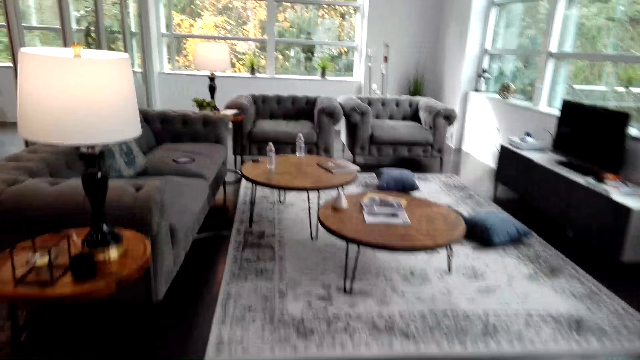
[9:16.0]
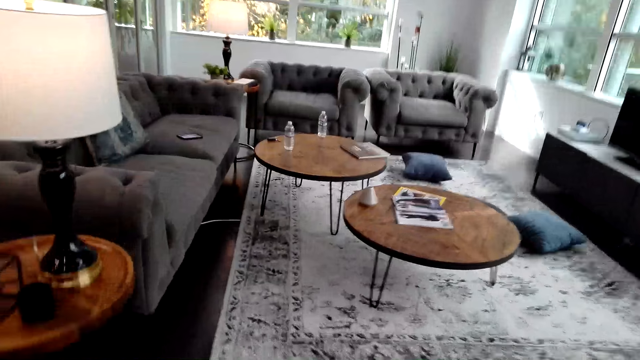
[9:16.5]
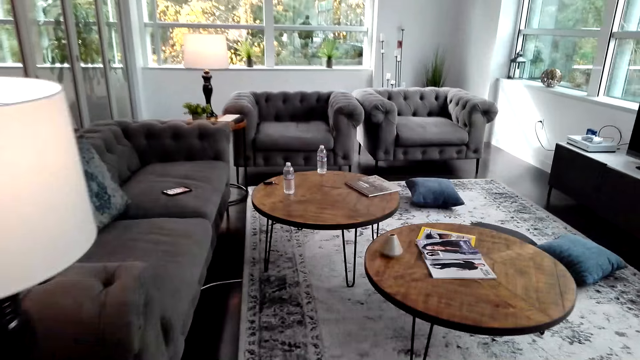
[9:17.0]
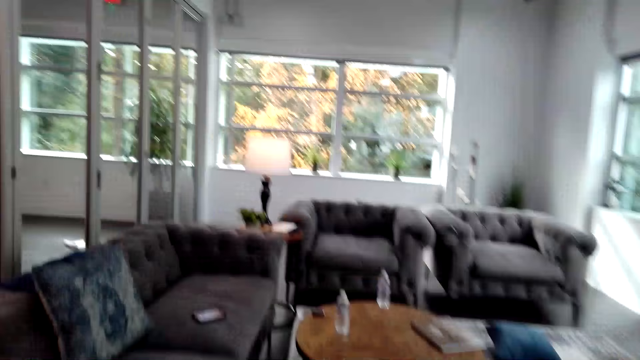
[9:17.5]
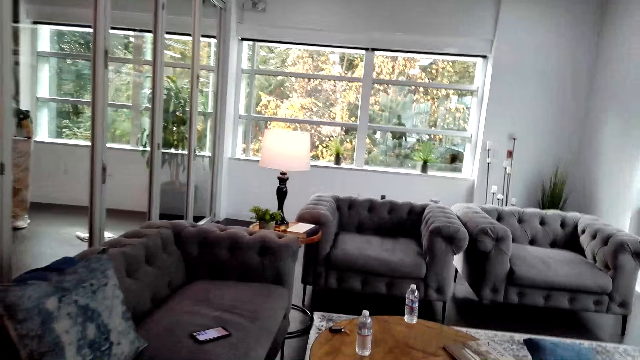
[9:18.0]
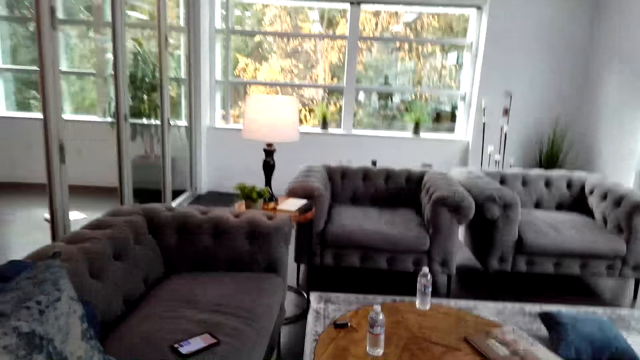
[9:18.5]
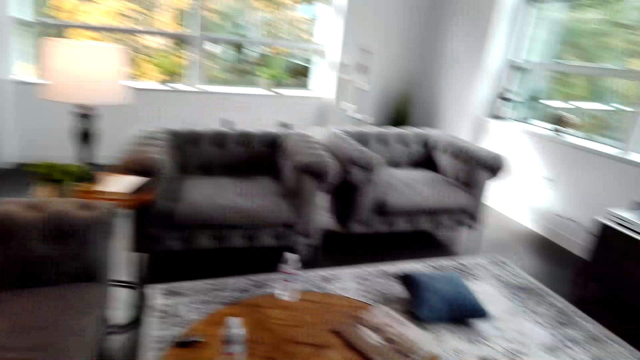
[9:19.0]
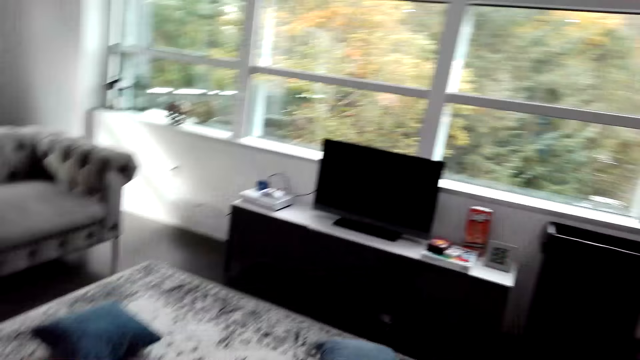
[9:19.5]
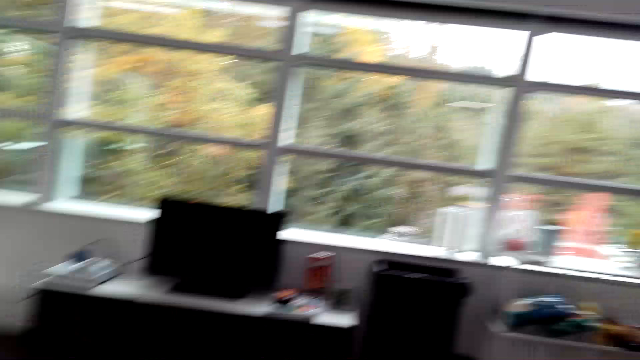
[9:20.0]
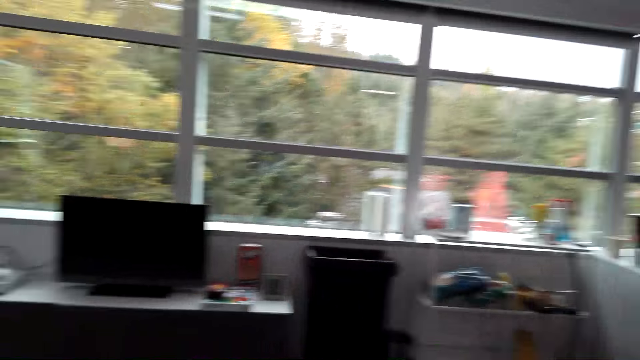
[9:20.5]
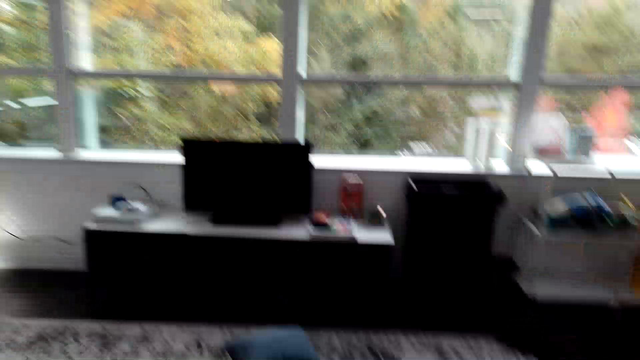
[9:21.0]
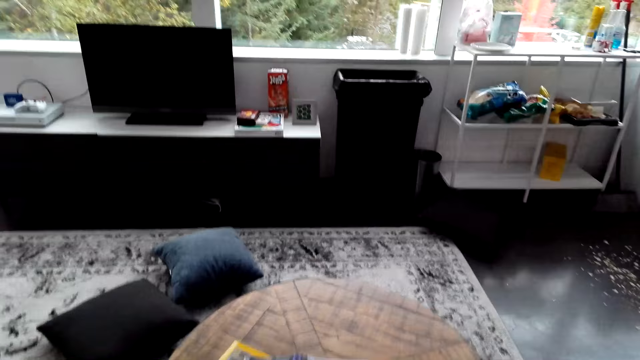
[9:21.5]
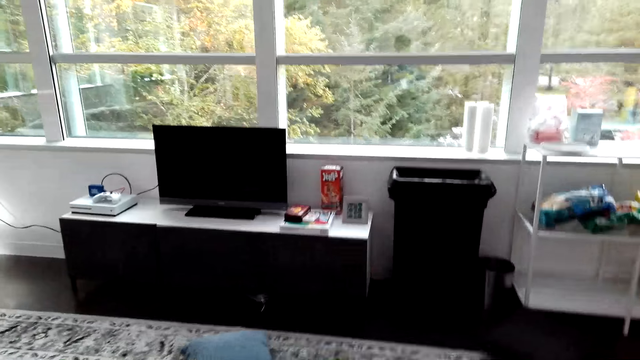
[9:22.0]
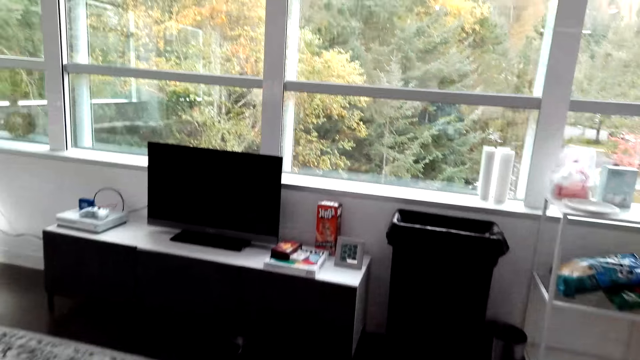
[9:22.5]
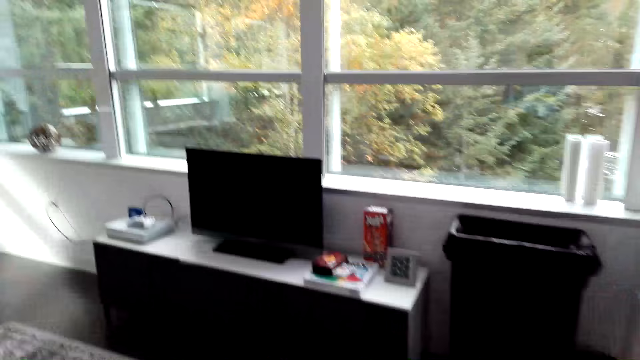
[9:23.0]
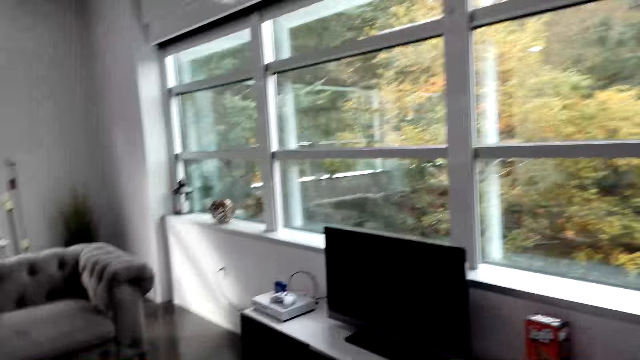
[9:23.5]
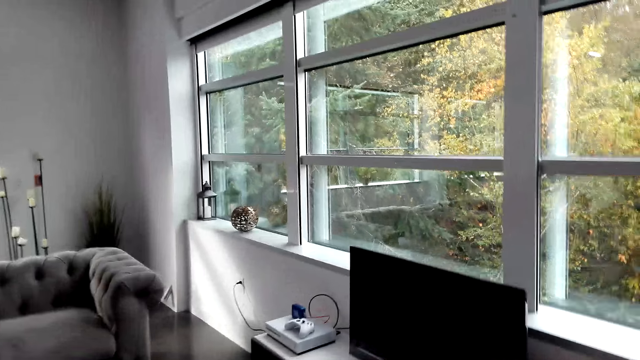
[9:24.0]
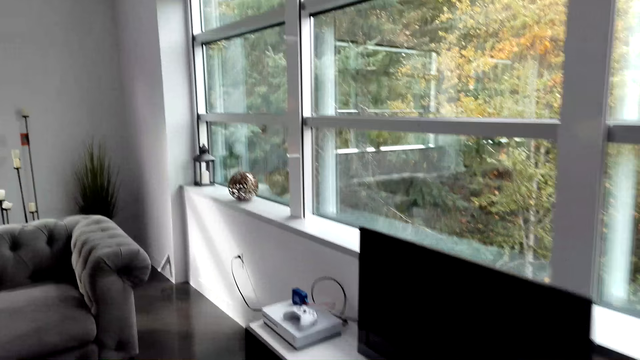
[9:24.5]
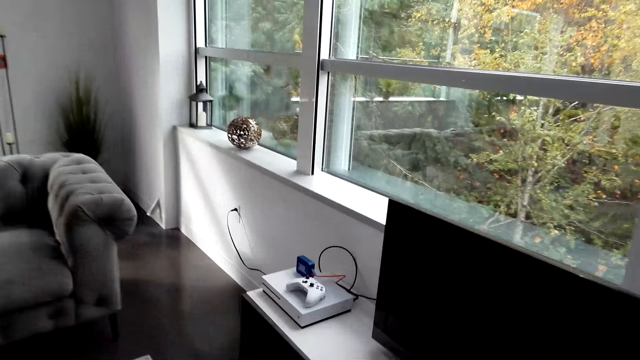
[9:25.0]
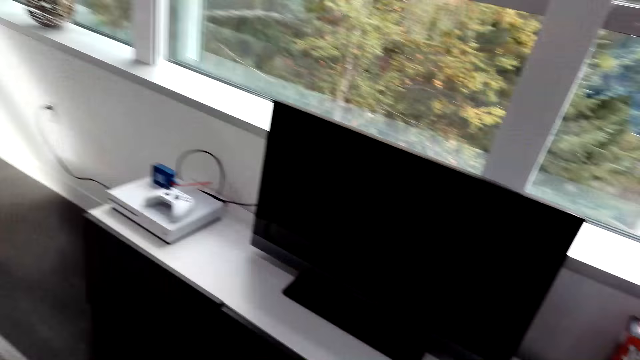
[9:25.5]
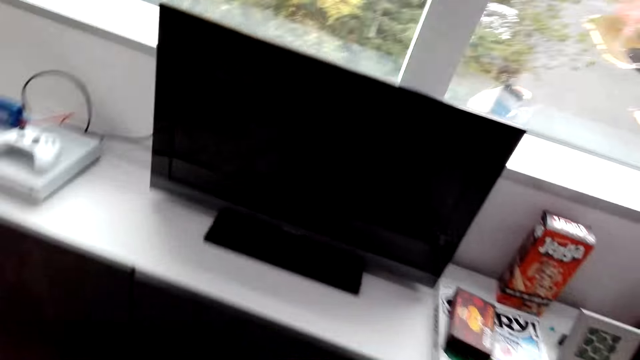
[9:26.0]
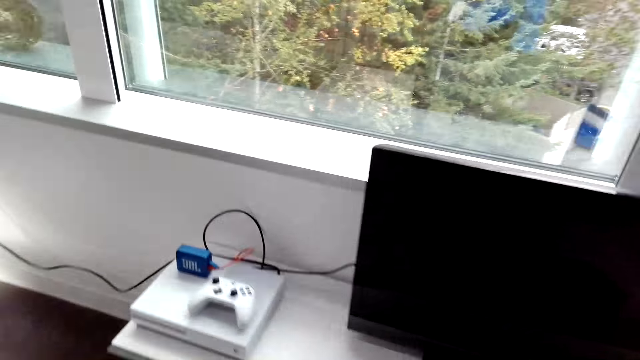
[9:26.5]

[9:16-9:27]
The camera wearer walks to the living room.

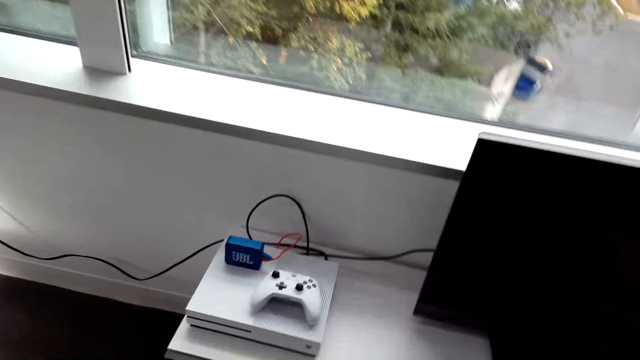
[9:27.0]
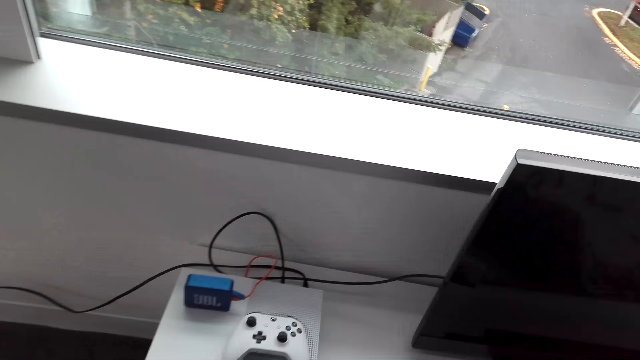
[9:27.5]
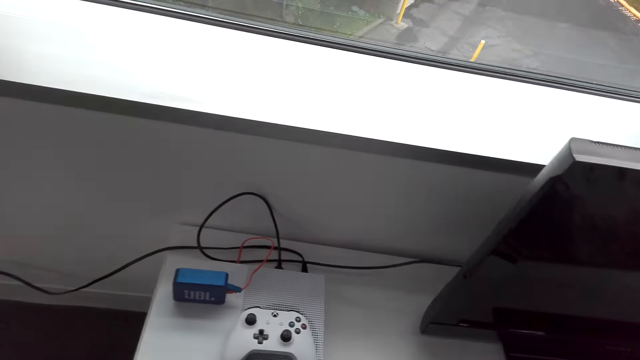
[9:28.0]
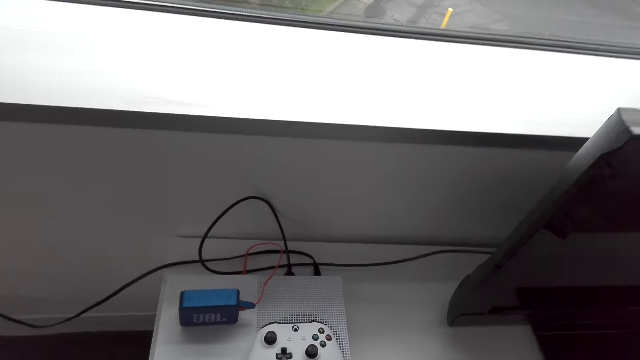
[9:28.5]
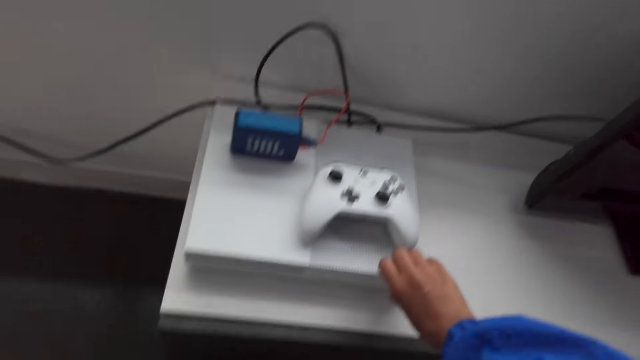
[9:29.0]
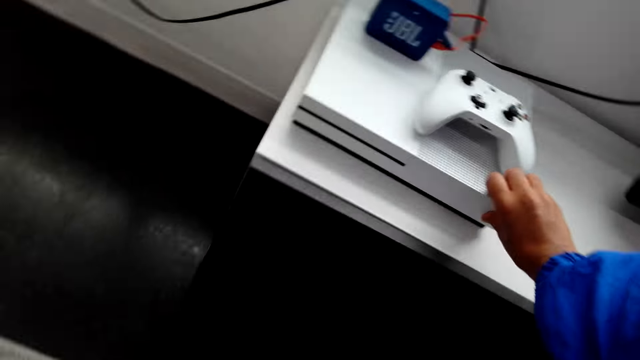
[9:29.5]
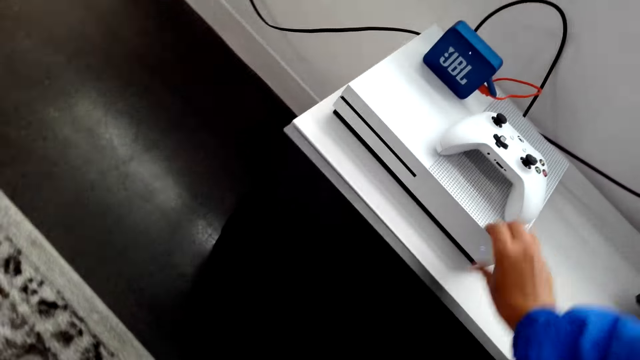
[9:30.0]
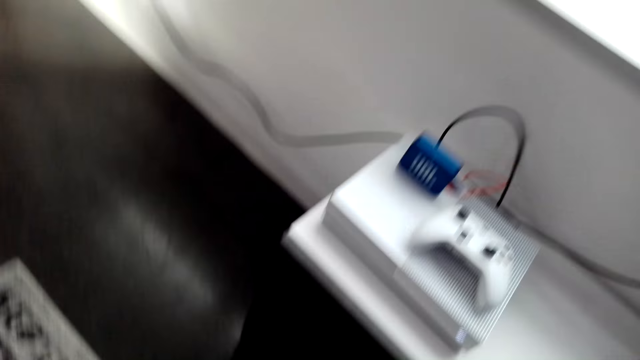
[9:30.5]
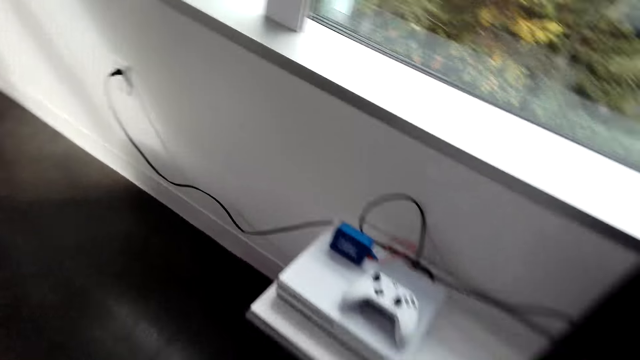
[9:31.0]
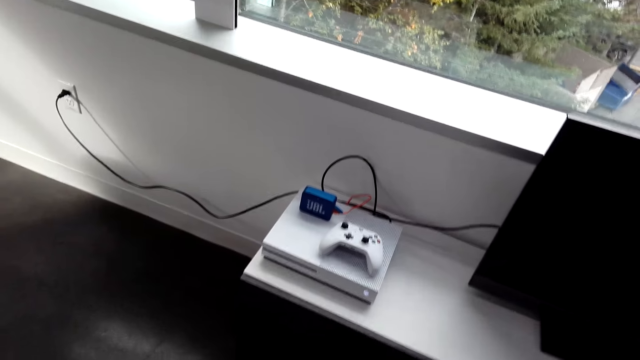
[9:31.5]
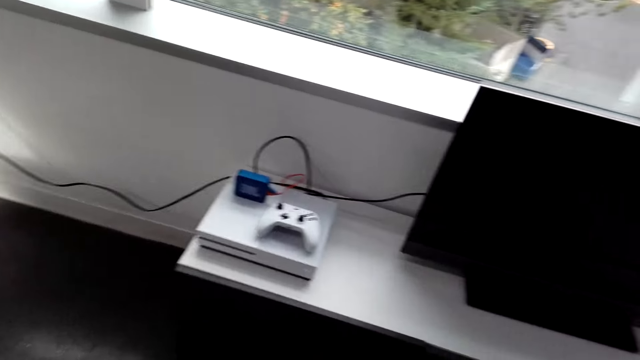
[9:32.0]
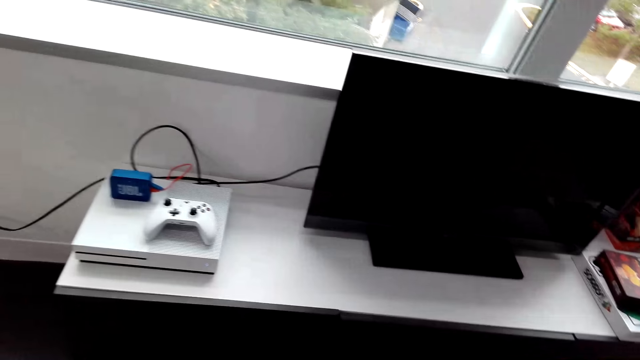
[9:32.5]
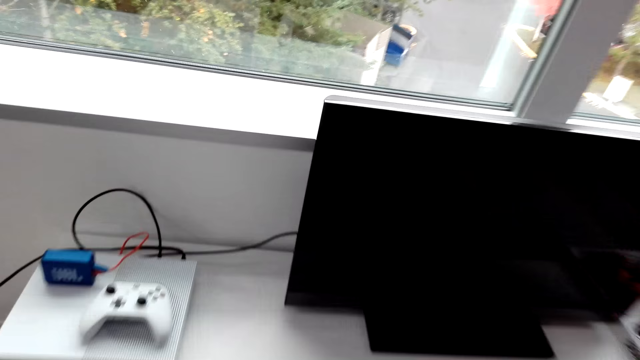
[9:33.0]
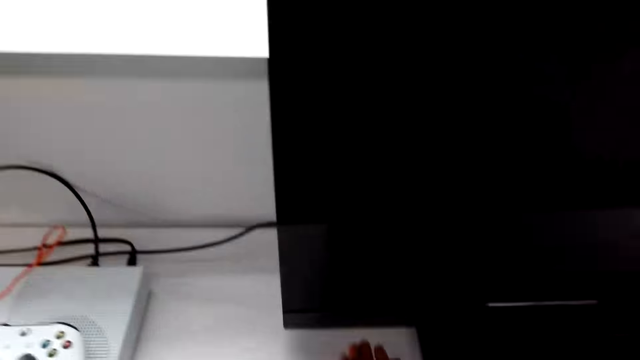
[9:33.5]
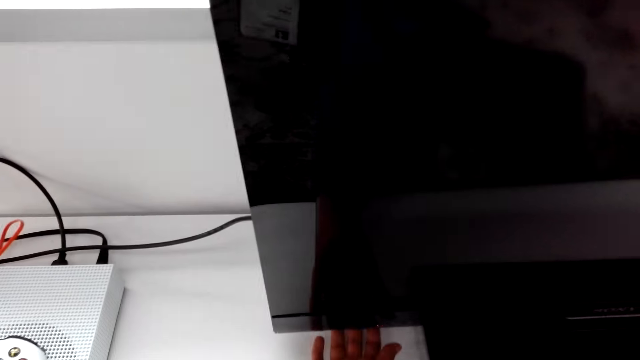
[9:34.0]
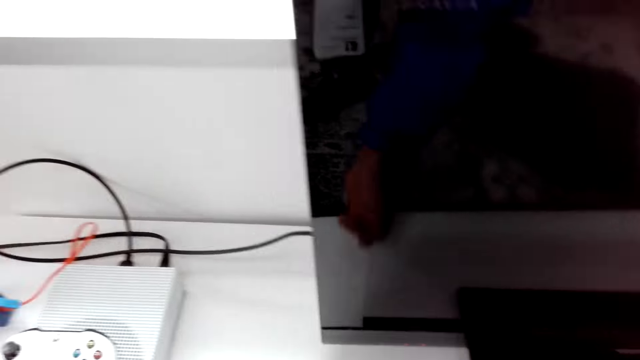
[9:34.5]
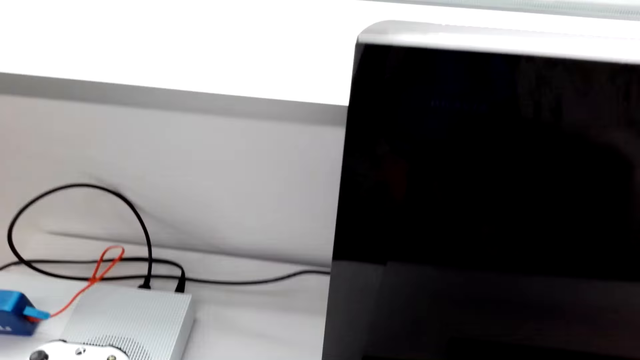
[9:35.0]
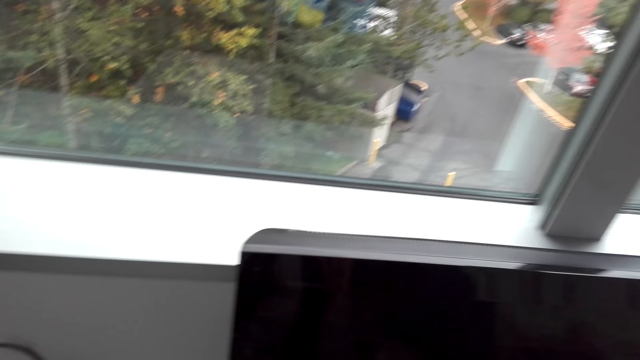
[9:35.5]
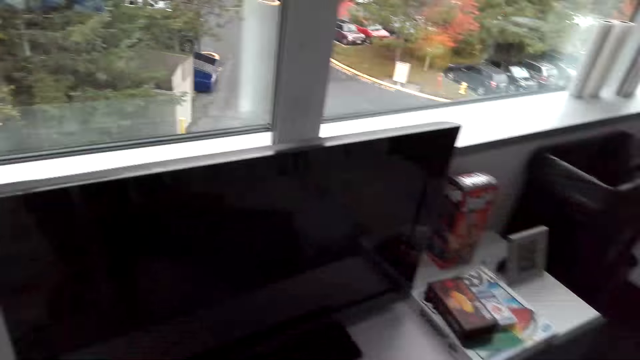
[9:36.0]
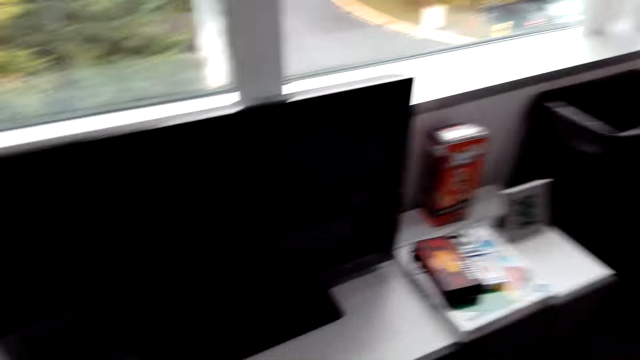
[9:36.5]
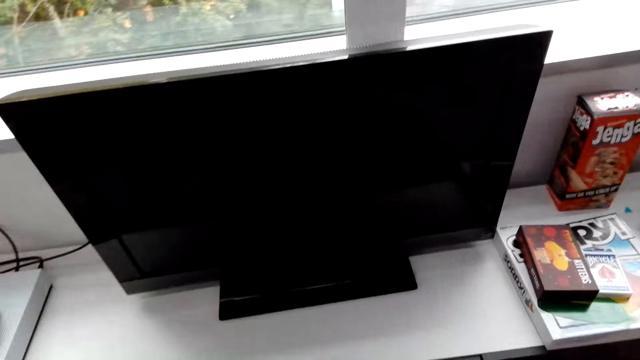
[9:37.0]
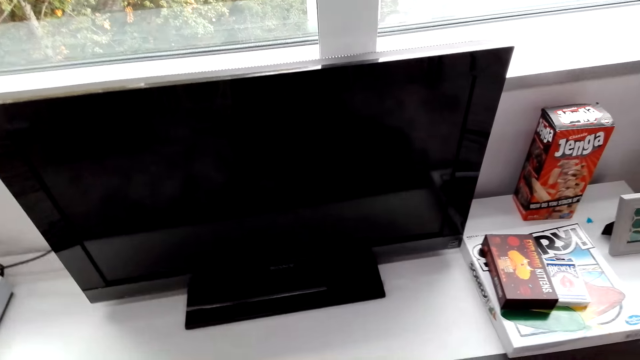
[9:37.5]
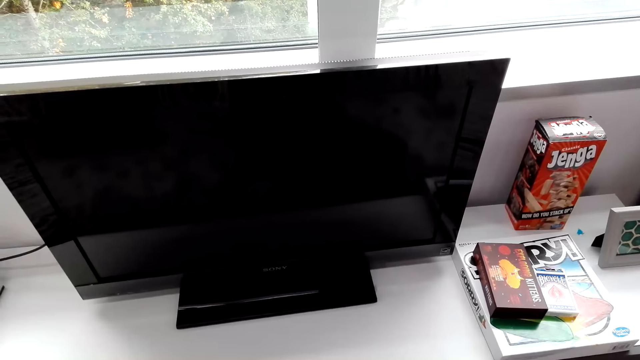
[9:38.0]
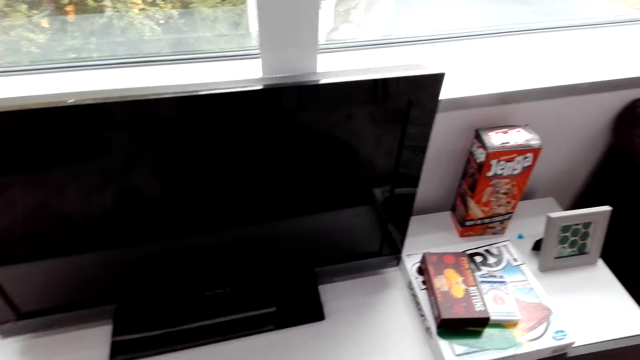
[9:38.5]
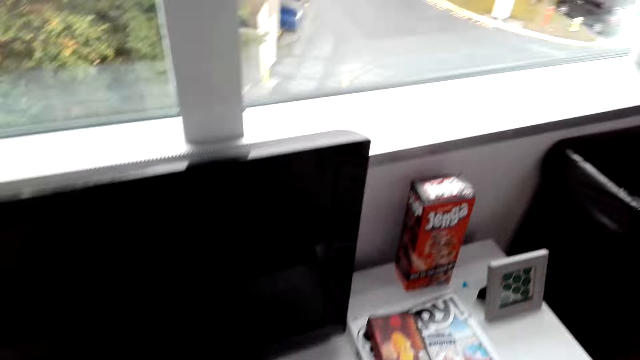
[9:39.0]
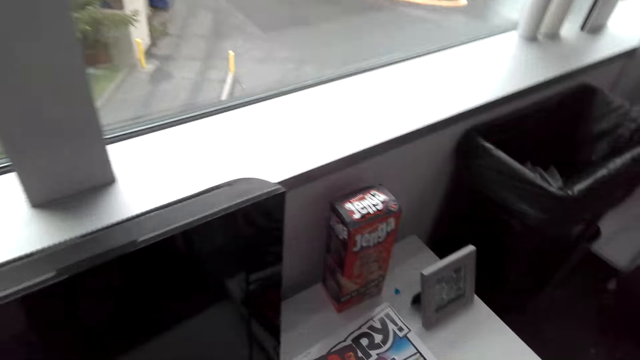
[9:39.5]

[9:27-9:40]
The camera wearer presses the button. They look at the TV. They touch the TV.
